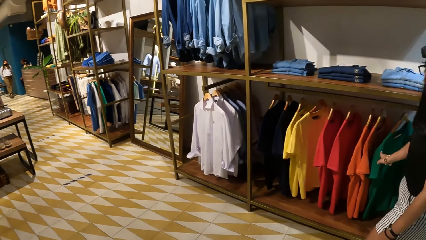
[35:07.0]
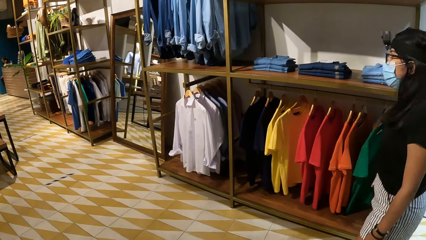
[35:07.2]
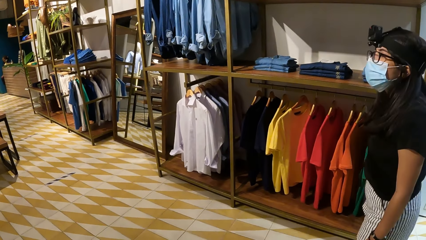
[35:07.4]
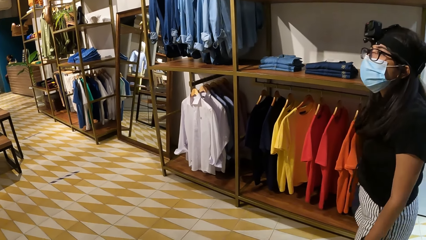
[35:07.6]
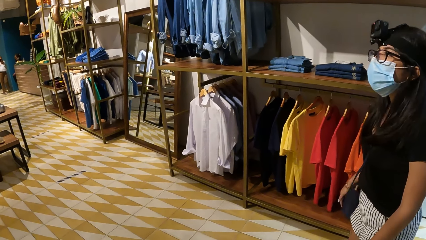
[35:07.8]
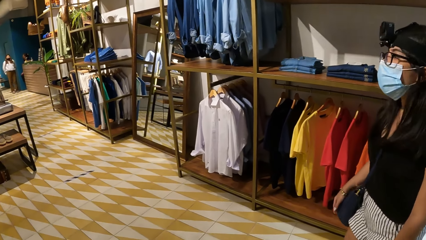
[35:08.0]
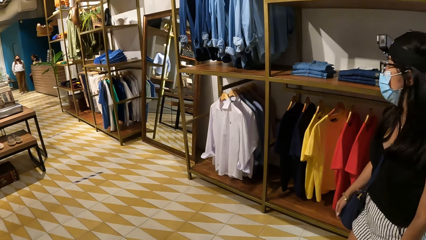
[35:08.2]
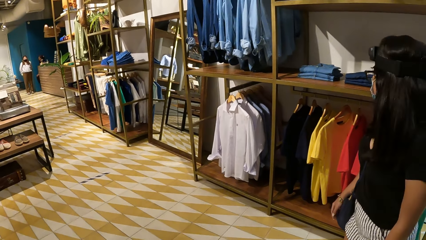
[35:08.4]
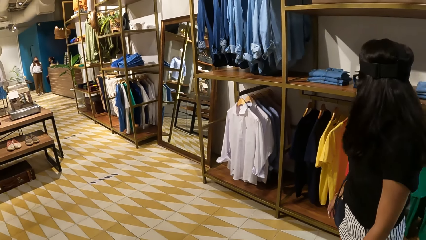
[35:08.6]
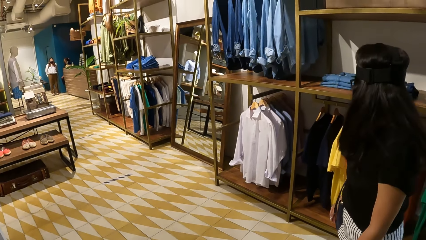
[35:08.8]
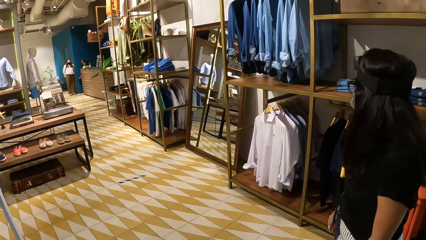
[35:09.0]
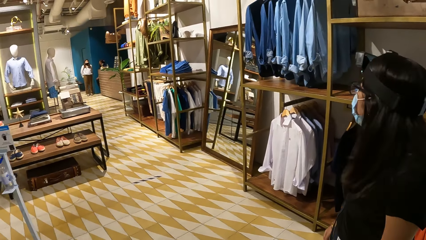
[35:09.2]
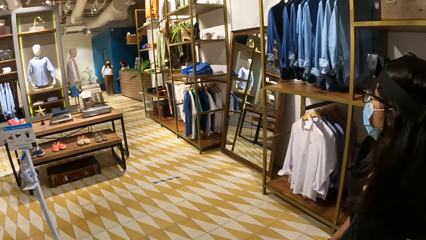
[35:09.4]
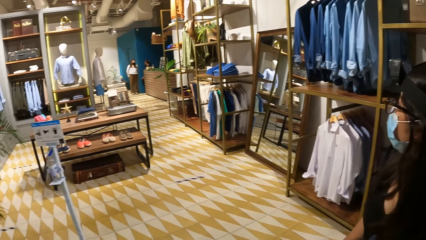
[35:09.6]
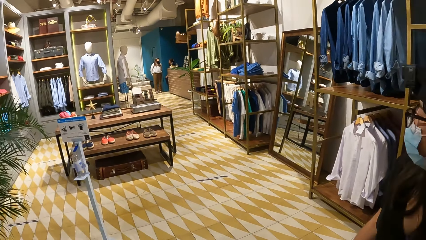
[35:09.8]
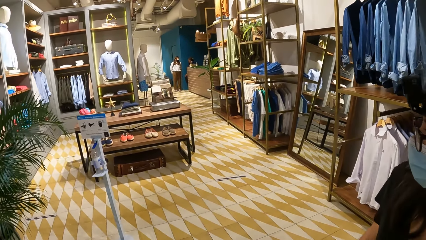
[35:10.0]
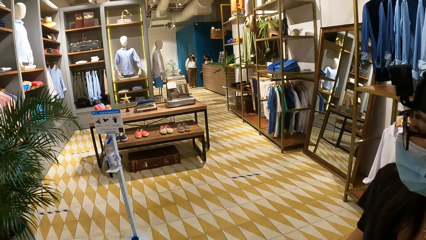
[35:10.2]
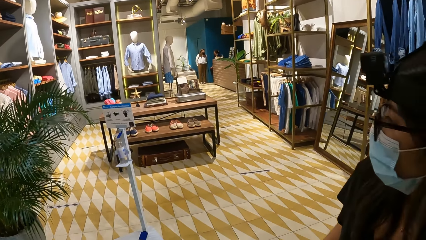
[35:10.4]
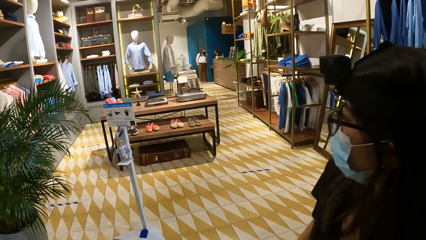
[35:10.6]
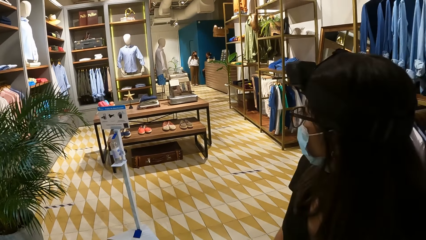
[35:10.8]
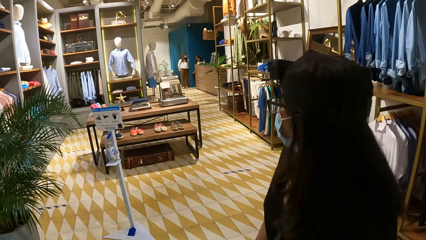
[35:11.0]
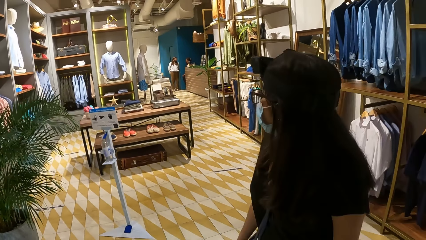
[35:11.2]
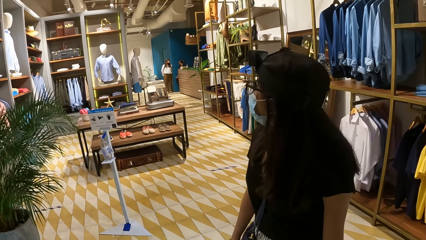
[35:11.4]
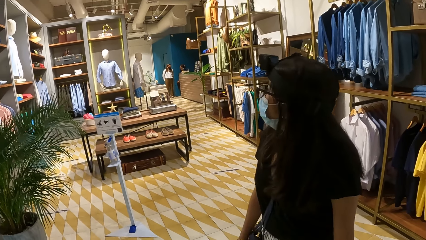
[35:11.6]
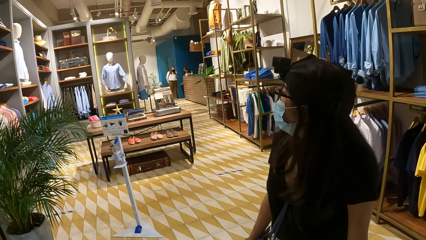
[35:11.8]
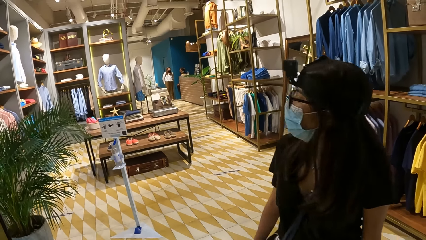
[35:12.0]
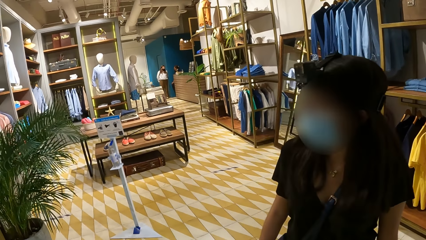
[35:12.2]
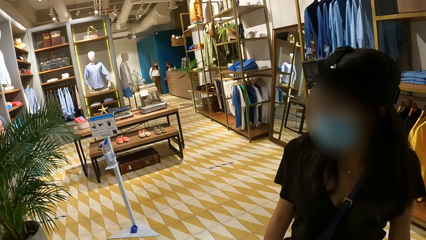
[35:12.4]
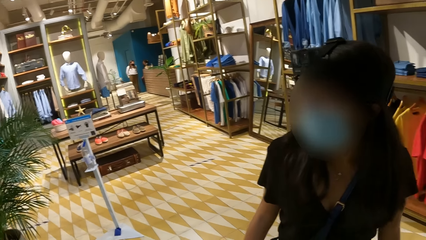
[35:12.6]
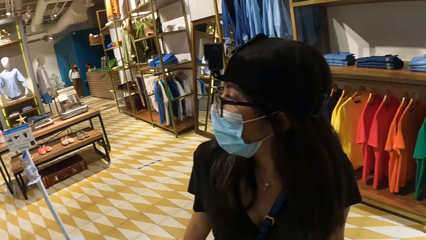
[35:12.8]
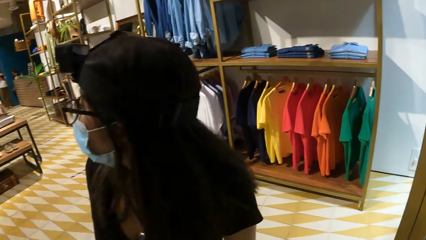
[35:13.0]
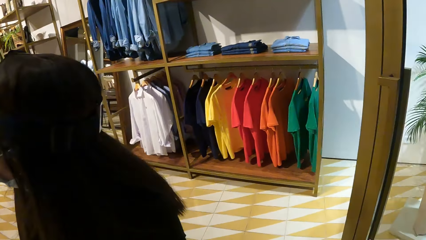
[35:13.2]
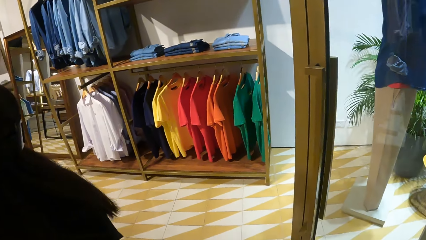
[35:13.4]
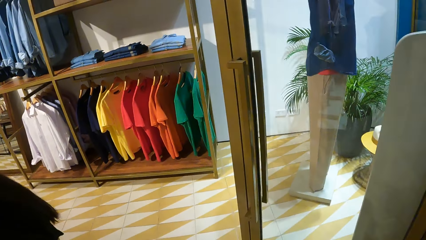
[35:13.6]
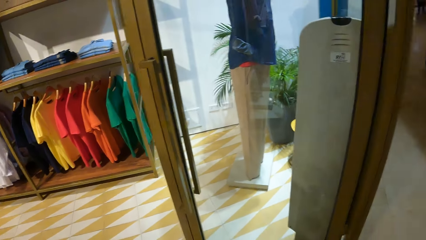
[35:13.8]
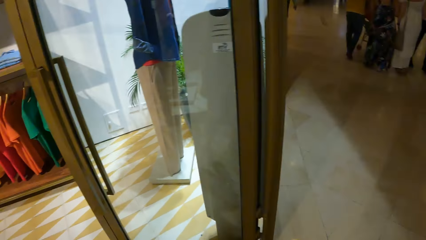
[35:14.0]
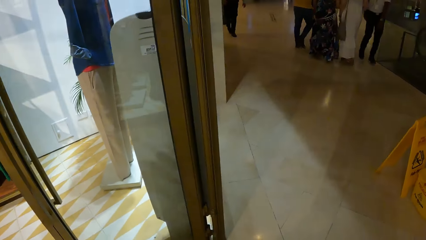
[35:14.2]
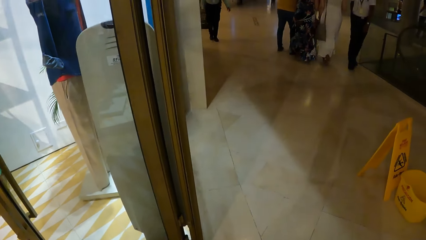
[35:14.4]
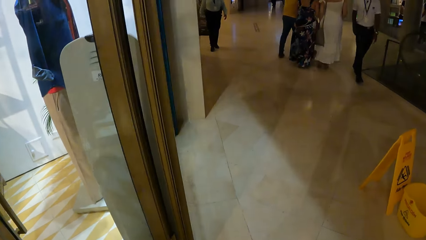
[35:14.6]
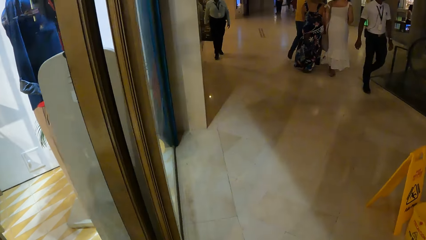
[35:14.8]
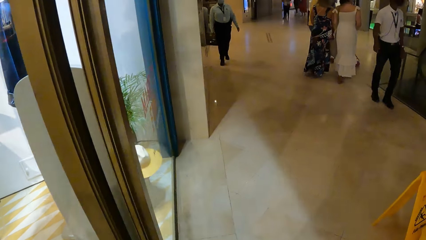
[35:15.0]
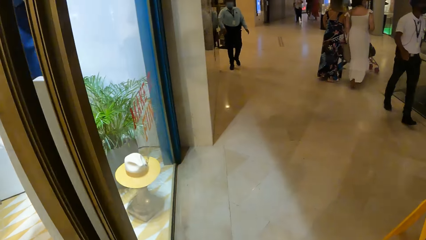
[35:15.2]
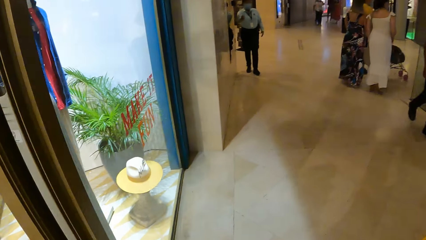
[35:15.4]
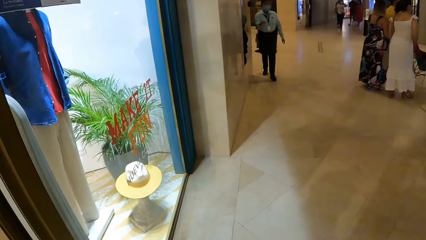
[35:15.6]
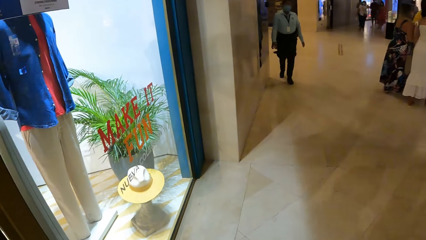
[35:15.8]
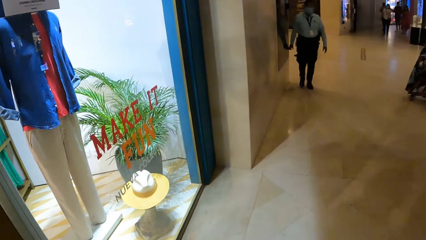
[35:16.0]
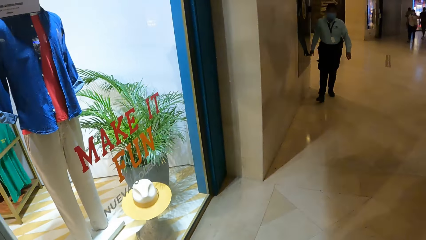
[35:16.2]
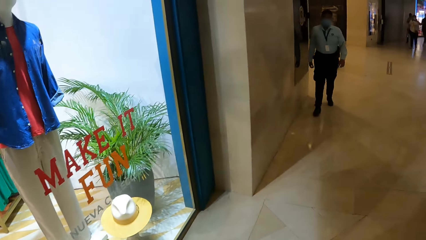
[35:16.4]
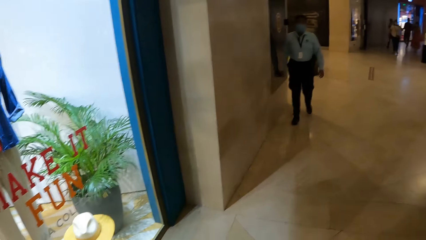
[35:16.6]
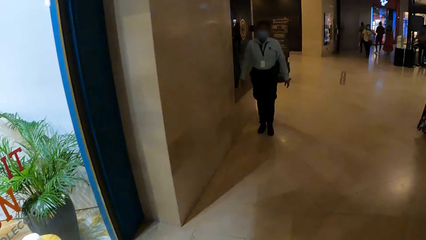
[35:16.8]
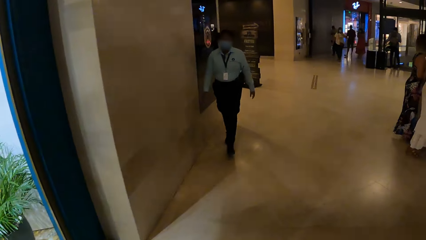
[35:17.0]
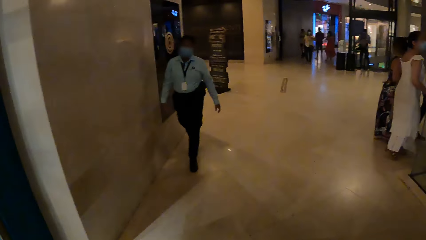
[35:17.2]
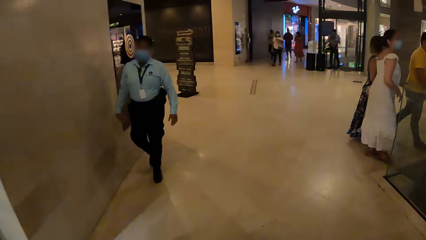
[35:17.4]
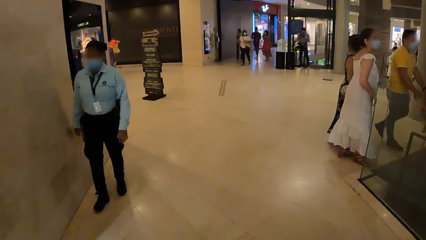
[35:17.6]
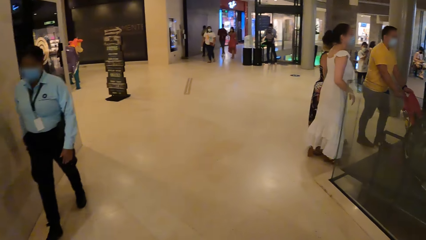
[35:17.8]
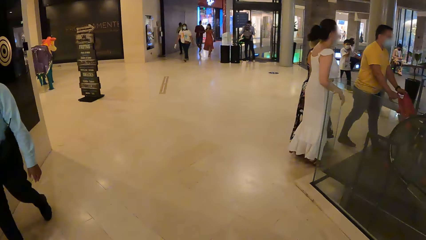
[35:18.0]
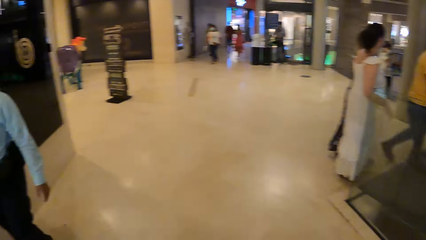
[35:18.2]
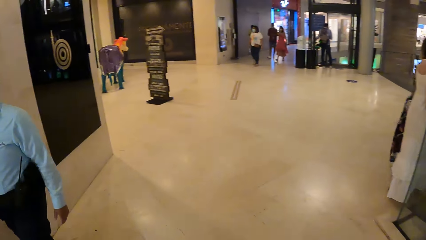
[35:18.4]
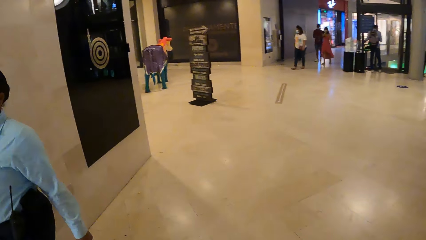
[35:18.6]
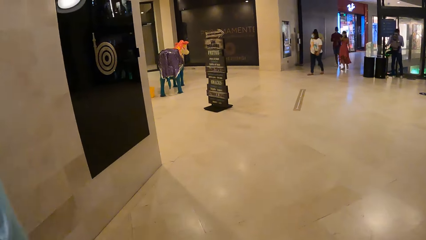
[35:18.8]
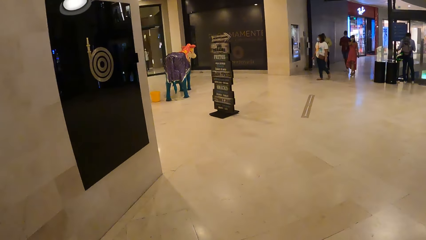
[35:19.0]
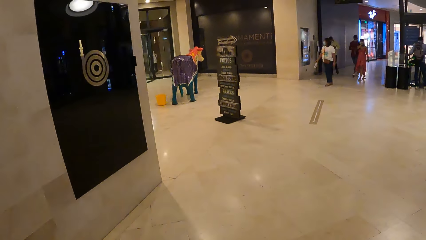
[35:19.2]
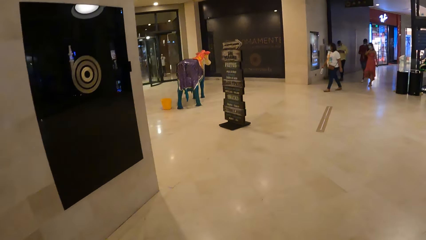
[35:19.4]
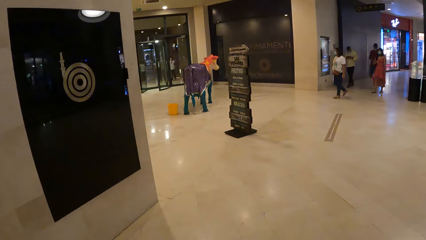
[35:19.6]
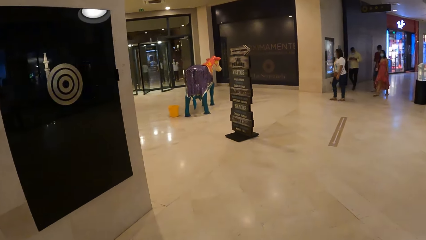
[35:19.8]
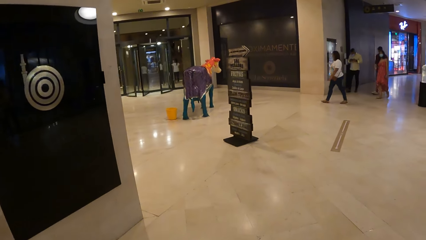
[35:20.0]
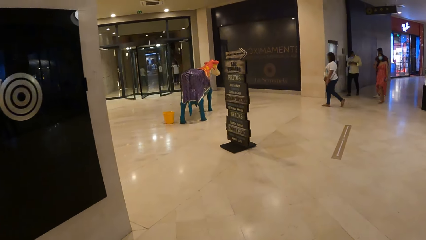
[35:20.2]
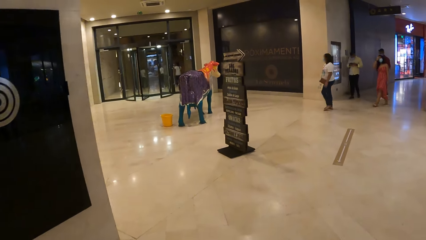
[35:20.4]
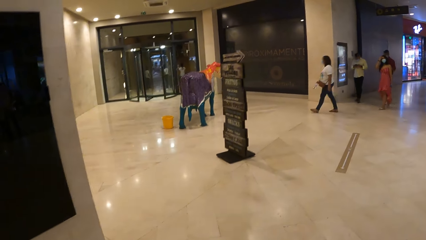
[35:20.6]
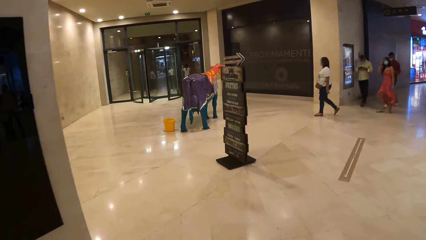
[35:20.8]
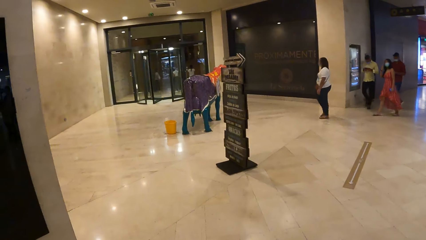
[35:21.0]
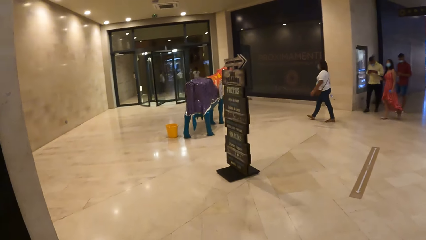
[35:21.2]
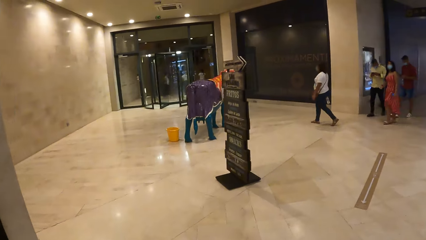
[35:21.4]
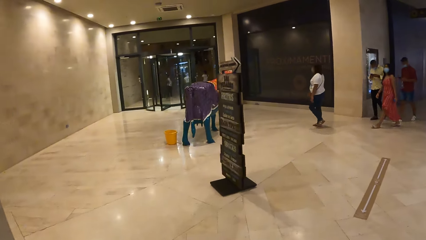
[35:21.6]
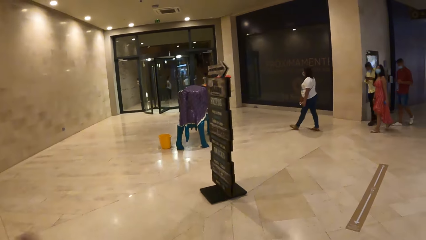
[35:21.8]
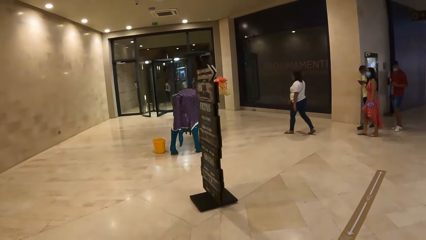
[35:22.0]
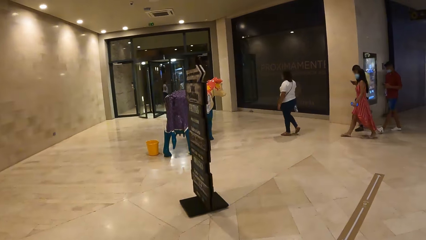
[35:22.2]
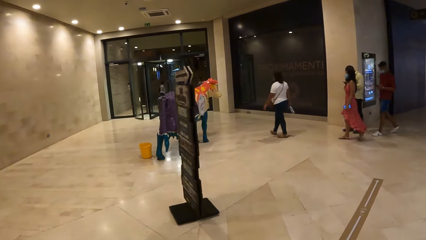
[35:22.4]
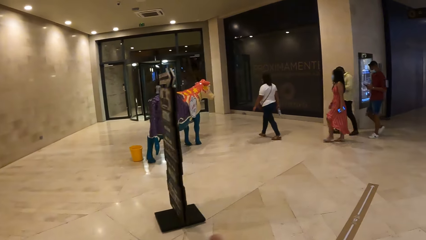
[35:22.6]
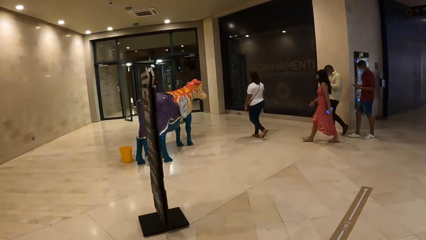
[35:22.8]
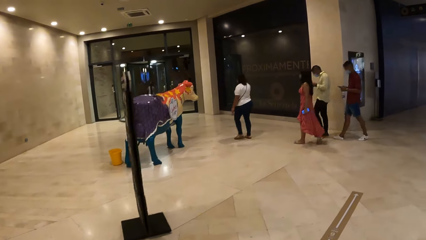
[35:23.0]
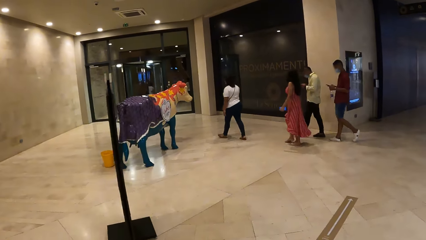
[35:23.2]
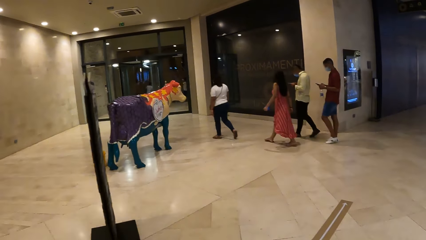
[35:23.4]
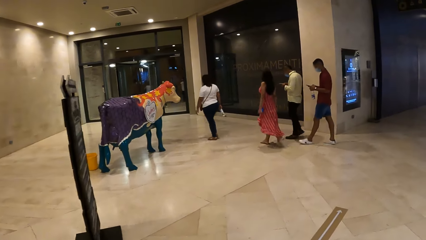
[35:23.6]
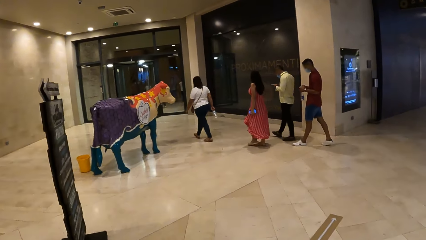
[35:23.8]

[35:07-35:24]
The camera wearer looks around the room. A man walks around the room. The camera wearer walks around the mall.
